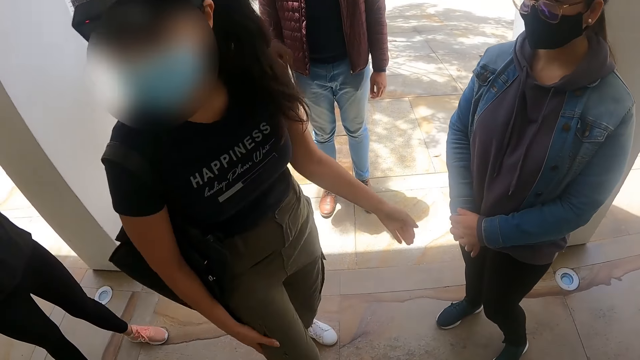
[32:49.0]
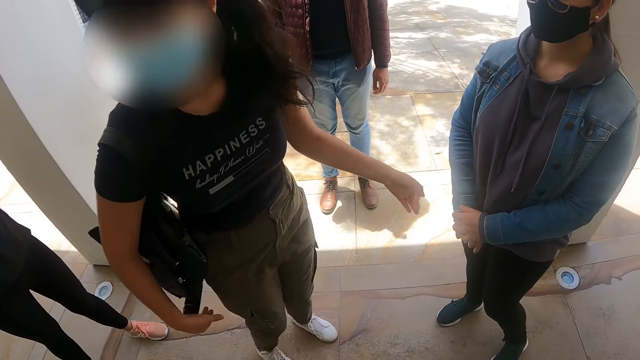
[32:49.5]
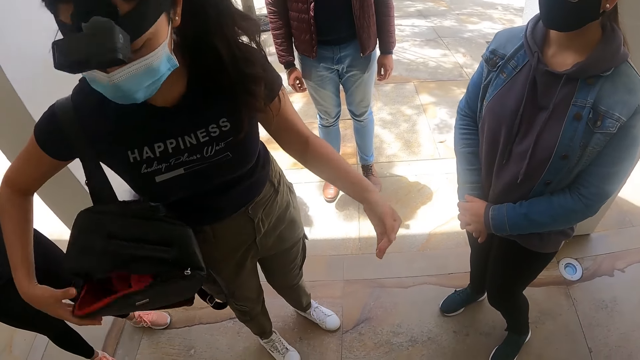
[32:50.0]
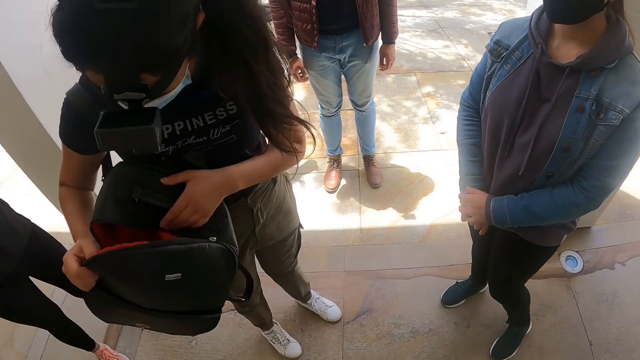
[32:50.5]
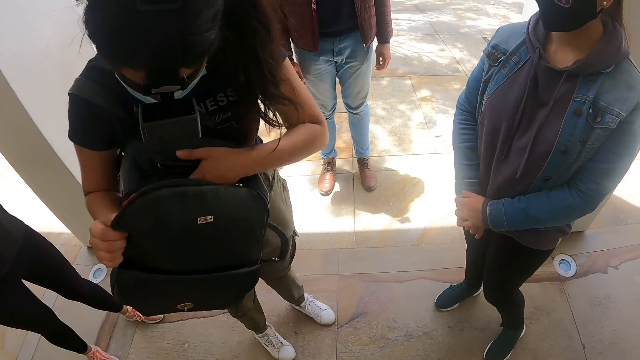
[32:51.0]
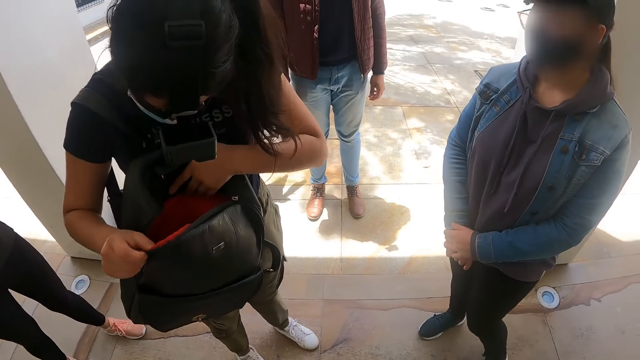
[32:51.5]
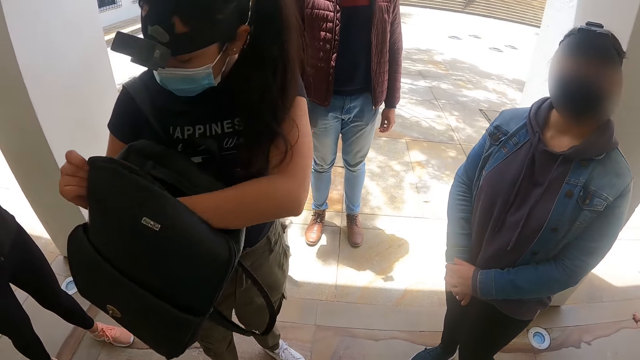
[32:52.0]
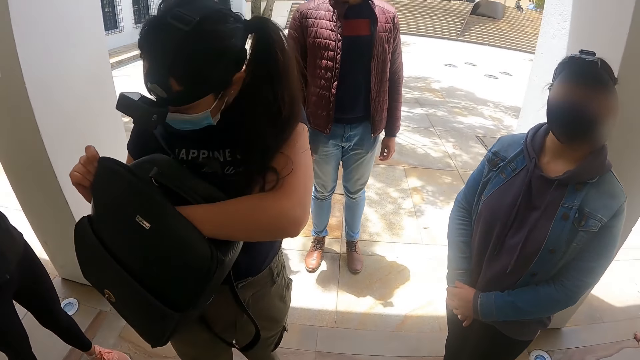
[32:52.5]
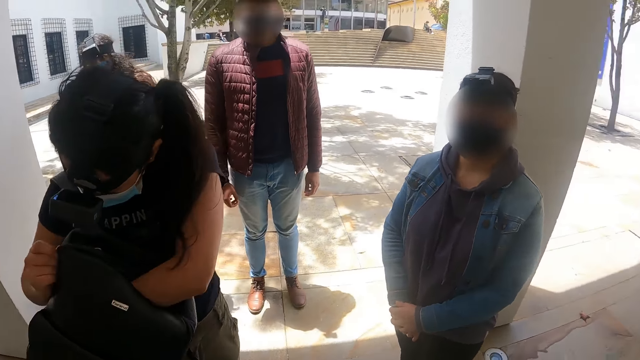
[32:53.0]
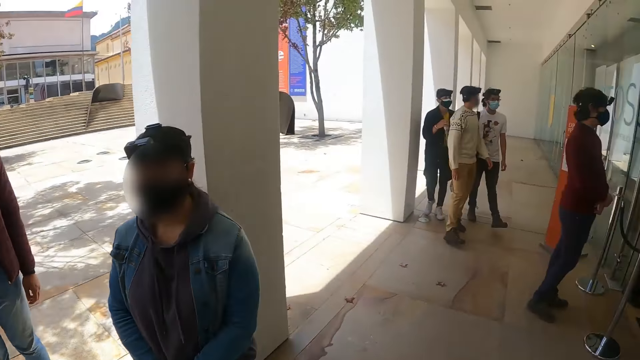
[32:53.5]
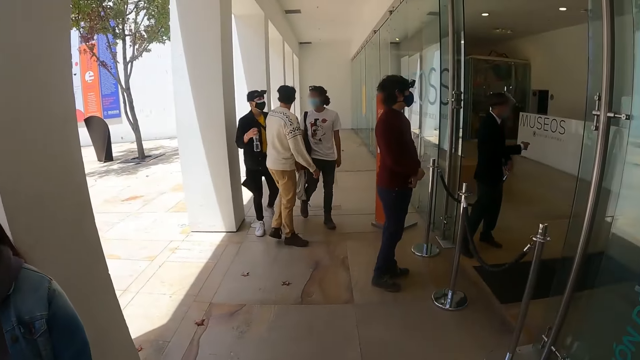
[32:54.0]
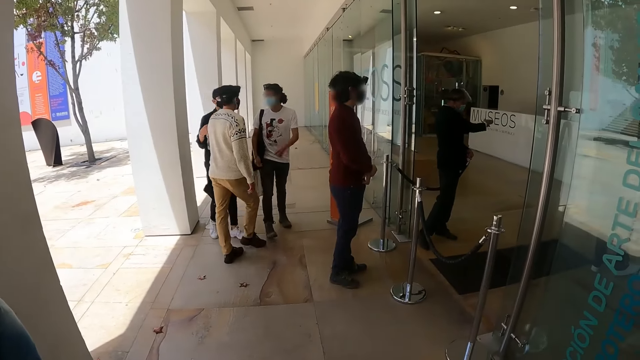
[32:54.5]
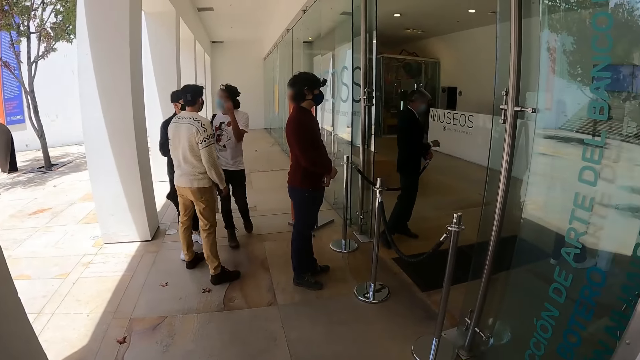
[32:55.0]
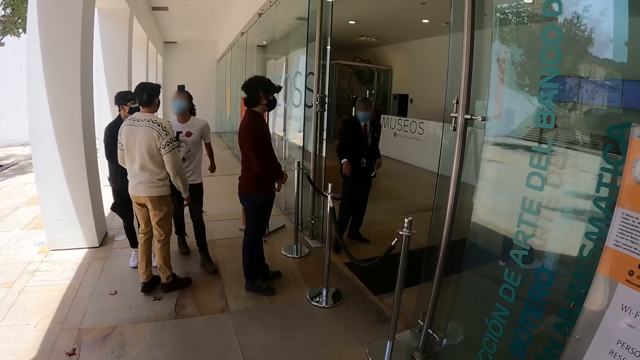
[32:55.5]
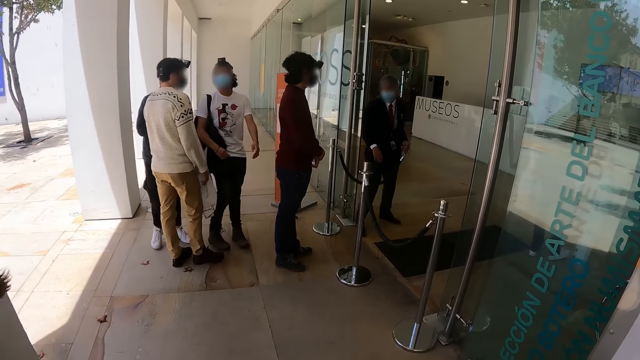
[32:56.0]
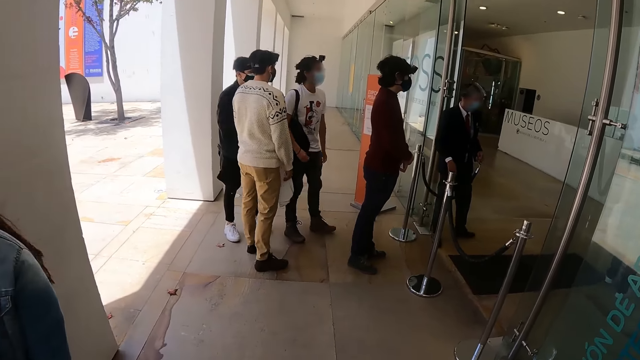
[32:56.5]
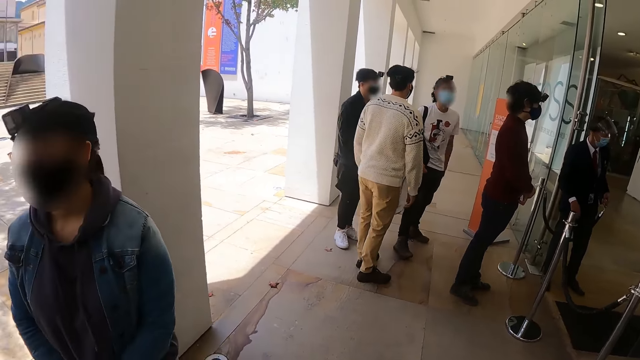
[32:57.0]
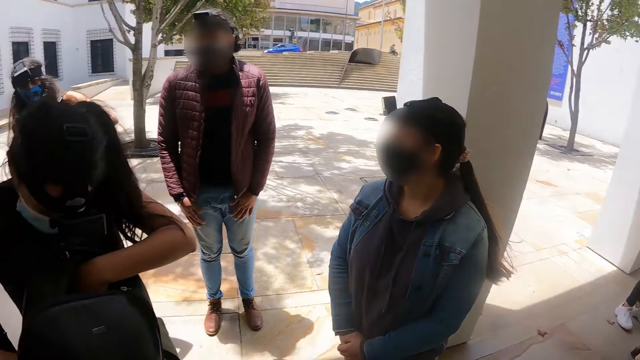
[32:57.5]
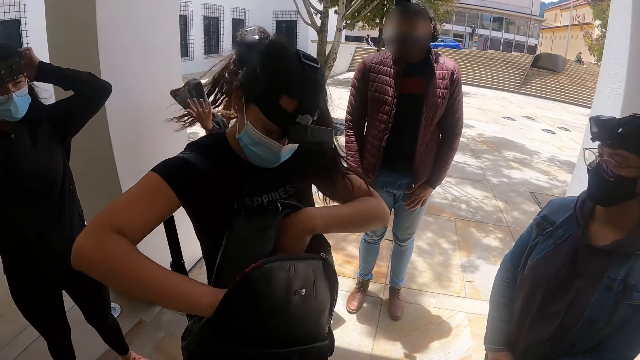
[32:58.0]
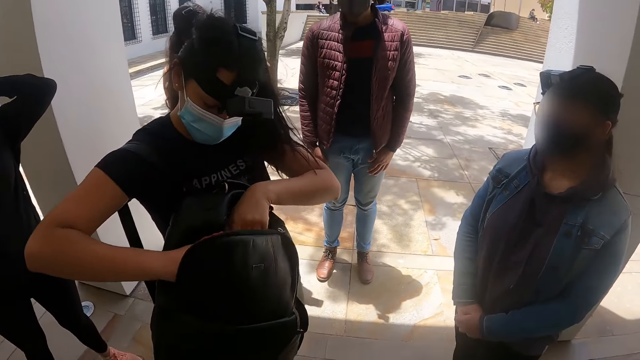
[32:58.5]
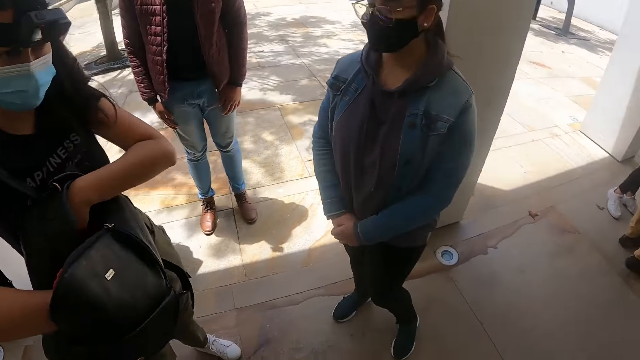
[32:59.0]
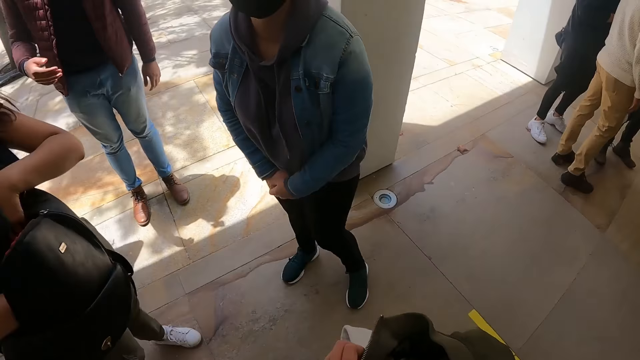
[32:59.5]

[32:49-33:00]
The camera wearer looks at a woman. The woman checks in her backpack and puts her hand in the backpack. The camera wearer looks around. The woman checks in her backpack.

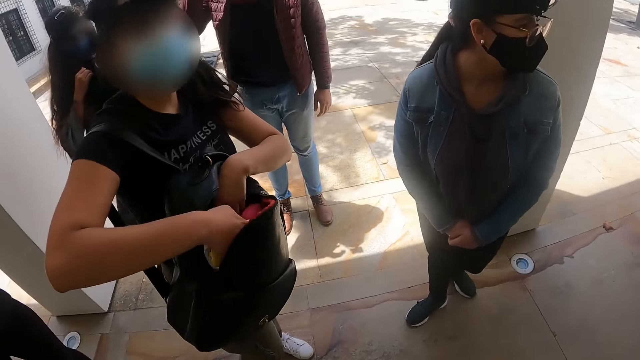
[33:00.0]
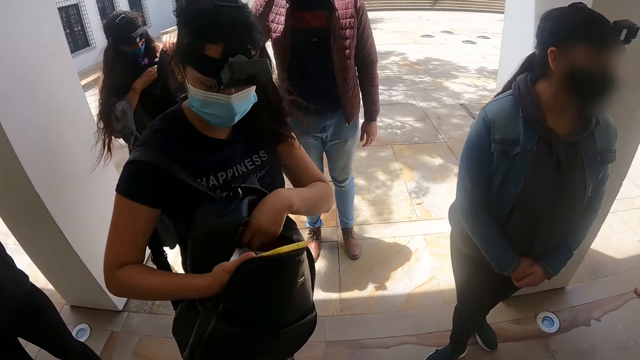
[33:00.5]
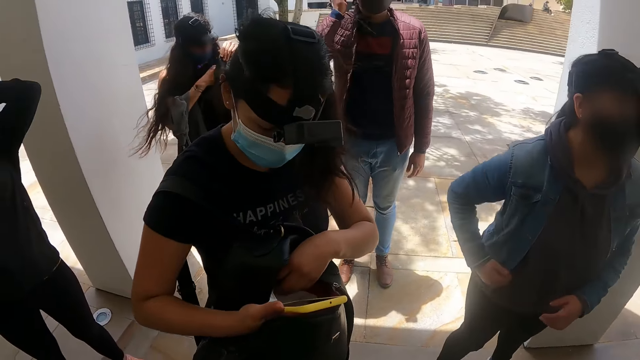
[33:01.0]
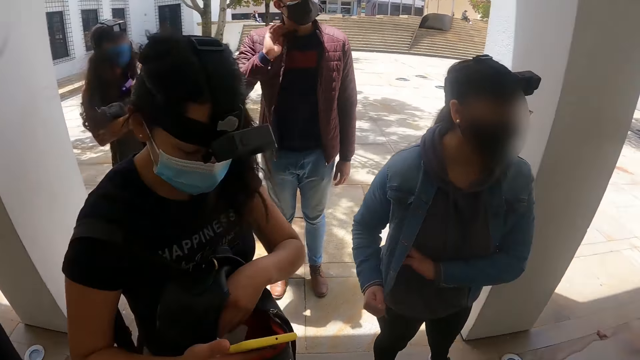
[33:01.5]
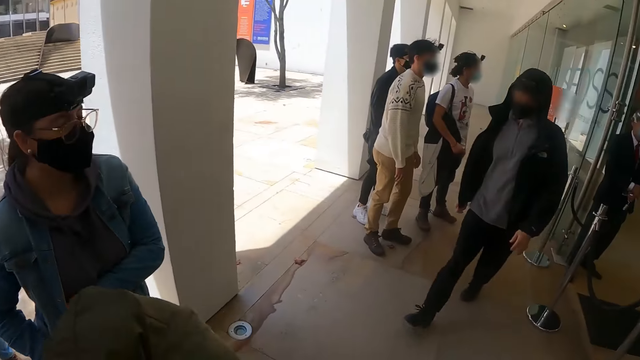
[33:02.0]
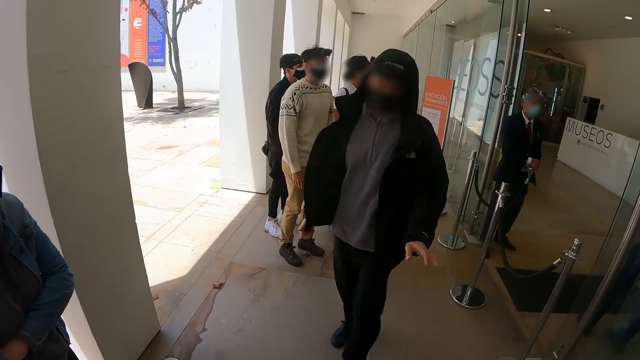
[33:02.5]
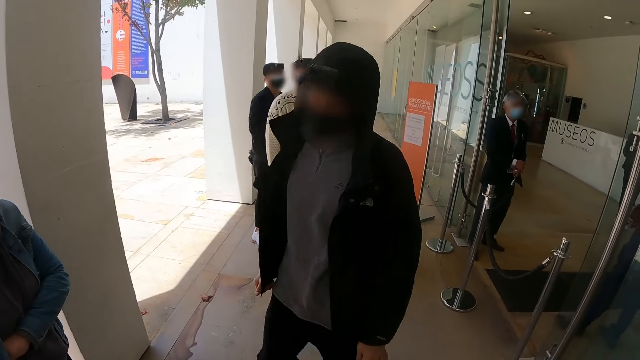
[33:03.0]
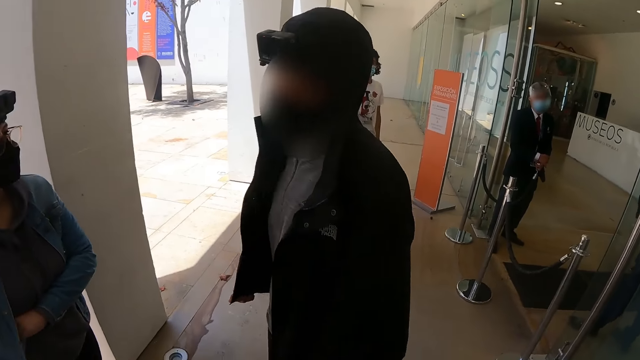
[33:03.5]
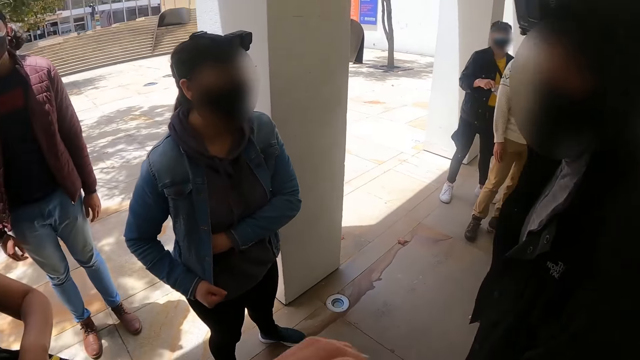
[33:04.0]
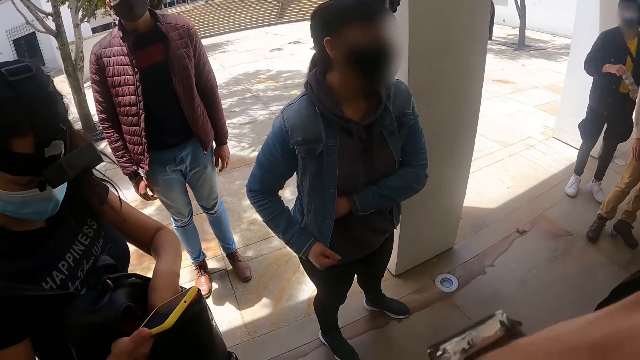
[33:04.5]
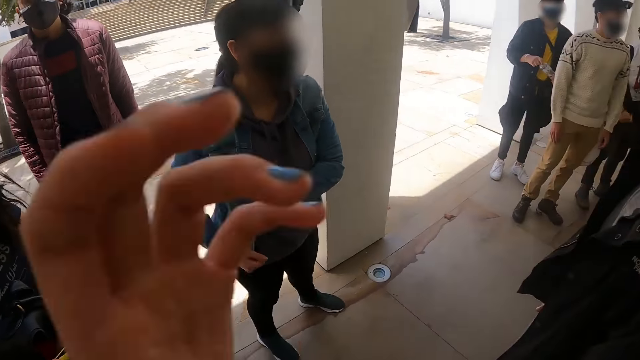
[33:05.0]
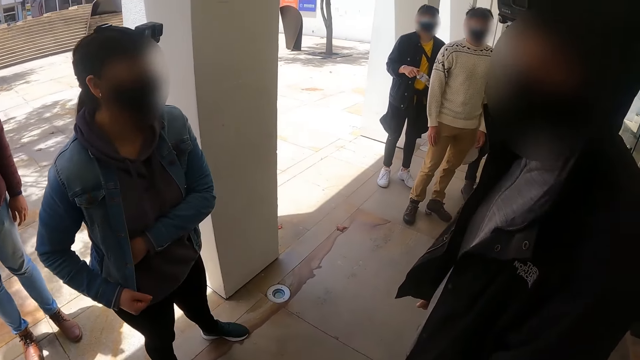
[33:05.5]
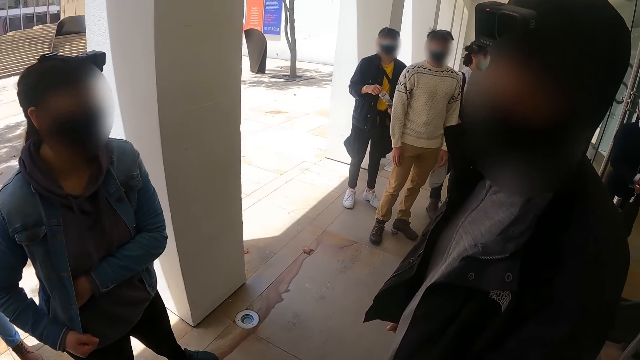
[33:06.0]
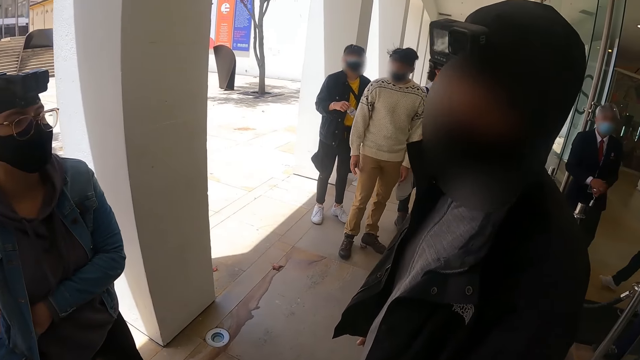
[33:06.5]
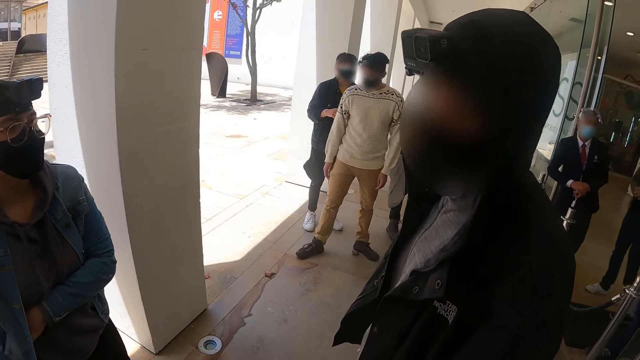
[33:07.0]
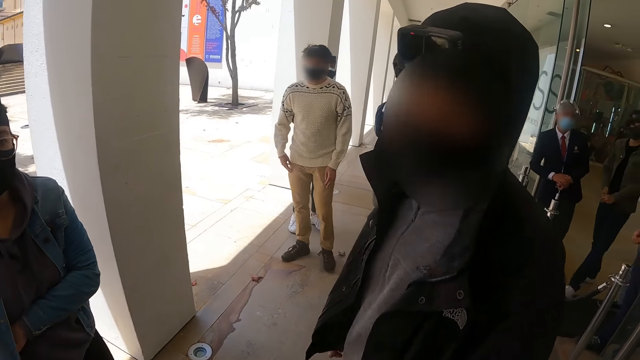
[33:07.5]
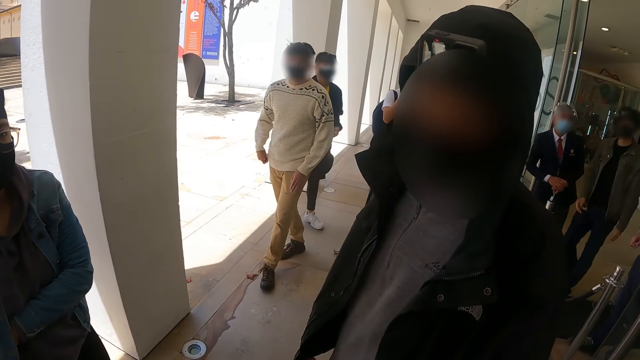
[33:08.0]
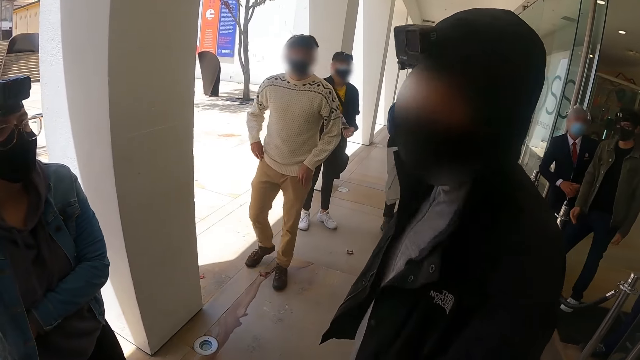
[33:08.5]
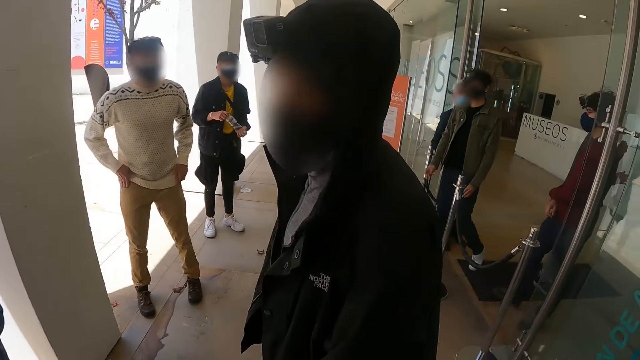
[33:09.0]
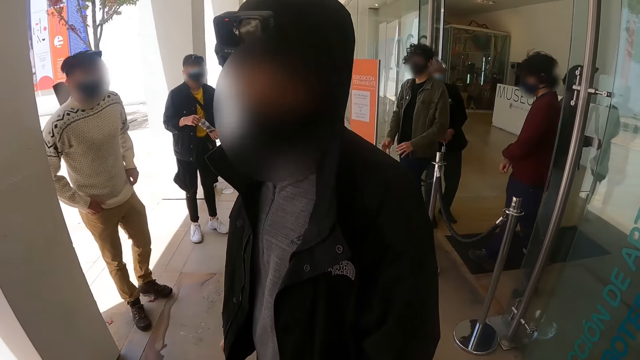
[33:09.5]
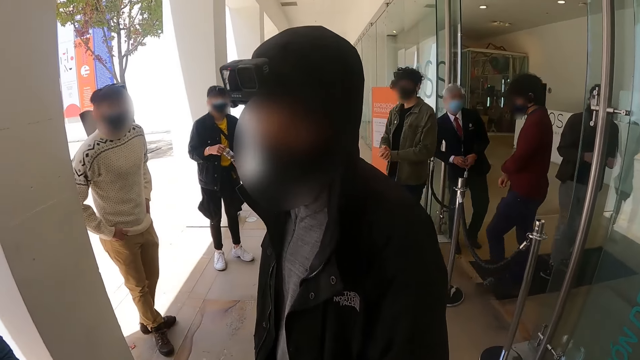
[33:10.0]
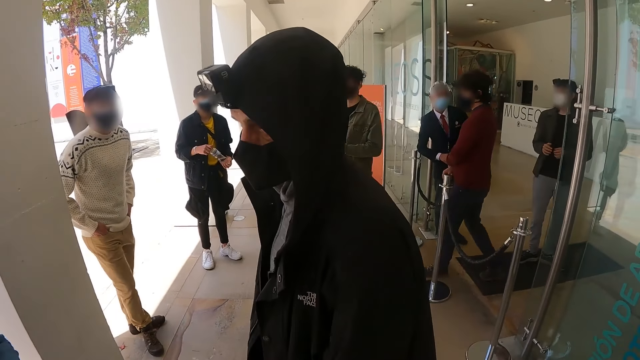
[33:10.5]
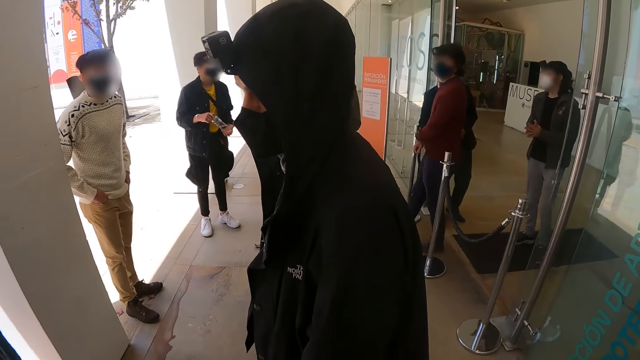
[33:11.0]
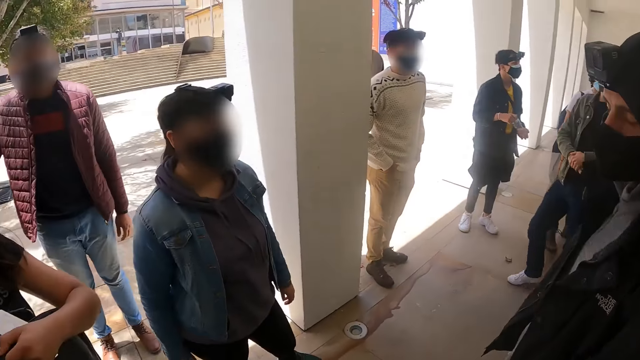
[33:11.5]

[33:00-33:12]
The camera wearer picks up a mobile phone from the backpack. They look around. A person holds her coat. A man moves towards the camera wearer and others. The man interacts with the camera wearer. The camera wearer lifts the hand. They look around. The man converses with the person and the others. The camera wearer looks around. The man interacts with the camera wearer.
